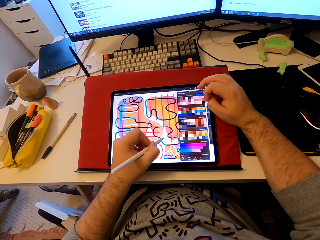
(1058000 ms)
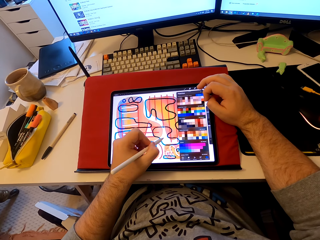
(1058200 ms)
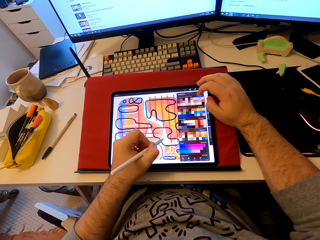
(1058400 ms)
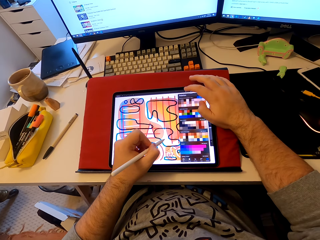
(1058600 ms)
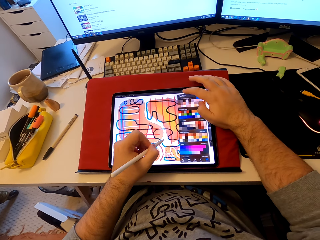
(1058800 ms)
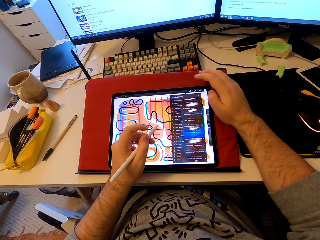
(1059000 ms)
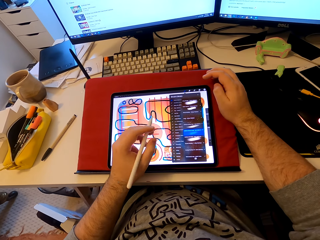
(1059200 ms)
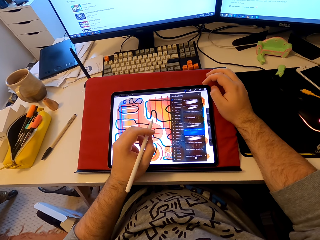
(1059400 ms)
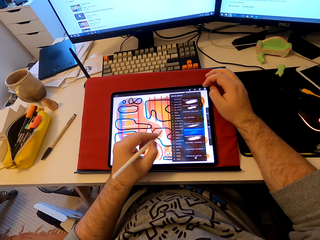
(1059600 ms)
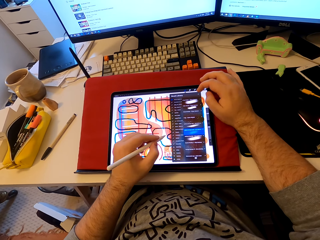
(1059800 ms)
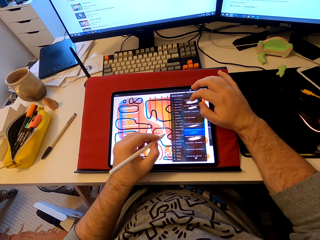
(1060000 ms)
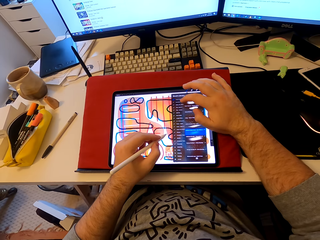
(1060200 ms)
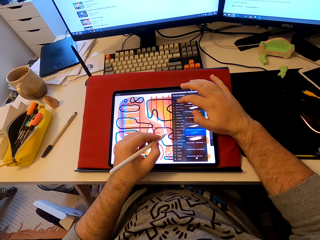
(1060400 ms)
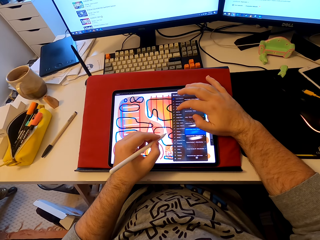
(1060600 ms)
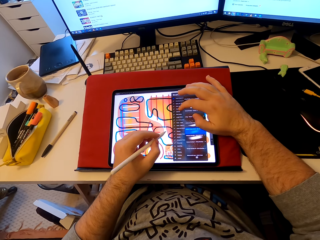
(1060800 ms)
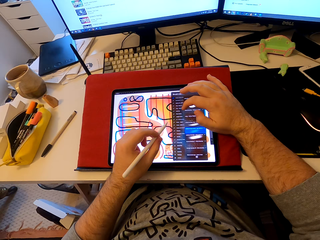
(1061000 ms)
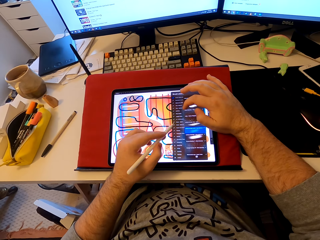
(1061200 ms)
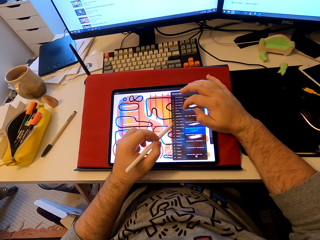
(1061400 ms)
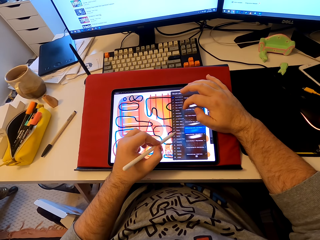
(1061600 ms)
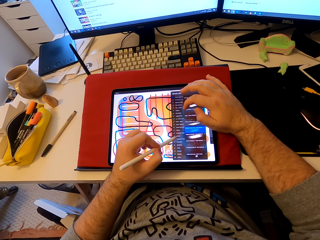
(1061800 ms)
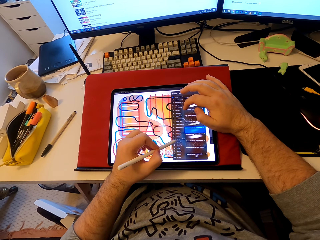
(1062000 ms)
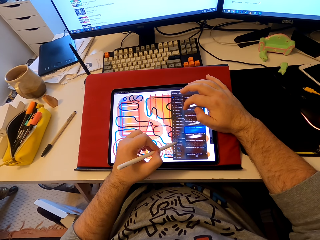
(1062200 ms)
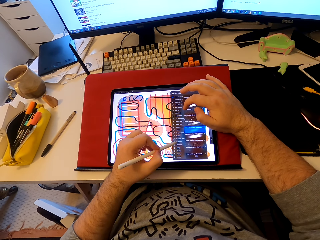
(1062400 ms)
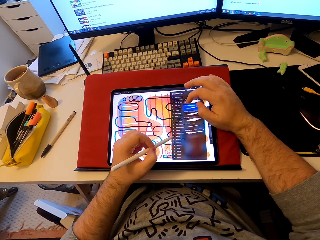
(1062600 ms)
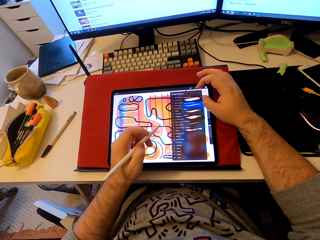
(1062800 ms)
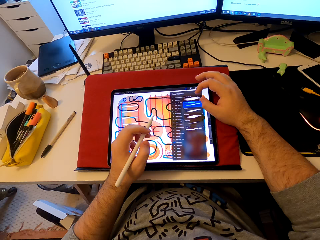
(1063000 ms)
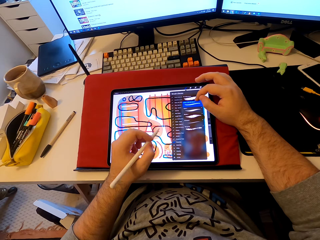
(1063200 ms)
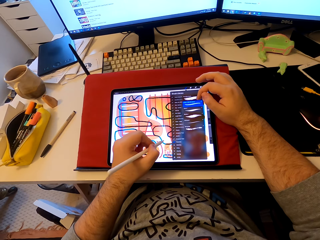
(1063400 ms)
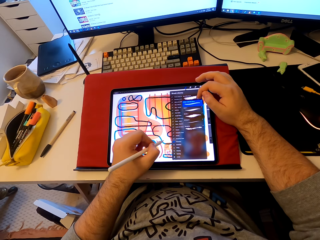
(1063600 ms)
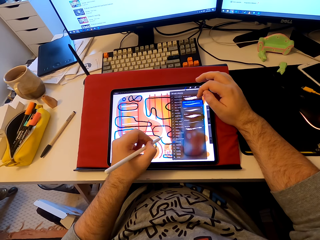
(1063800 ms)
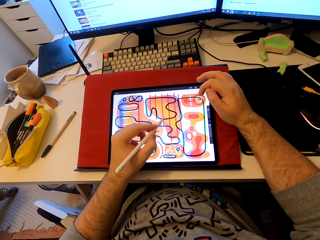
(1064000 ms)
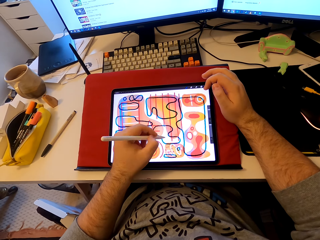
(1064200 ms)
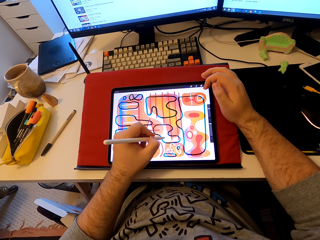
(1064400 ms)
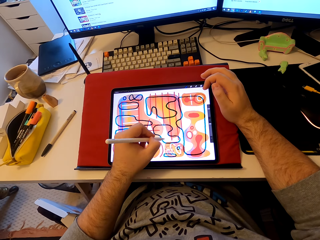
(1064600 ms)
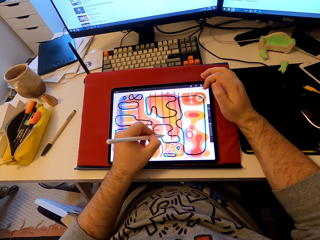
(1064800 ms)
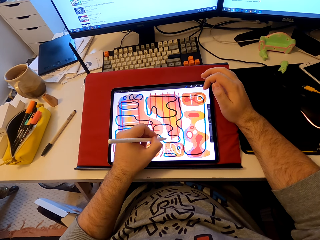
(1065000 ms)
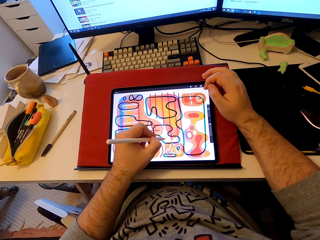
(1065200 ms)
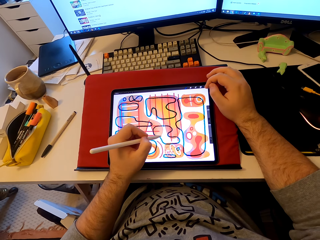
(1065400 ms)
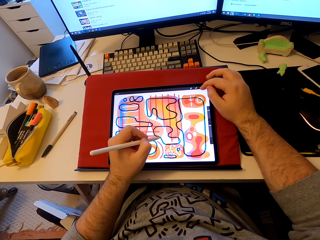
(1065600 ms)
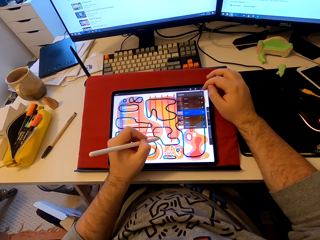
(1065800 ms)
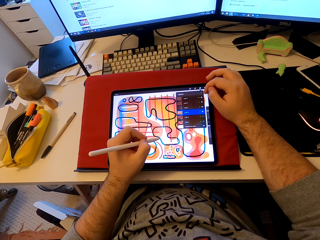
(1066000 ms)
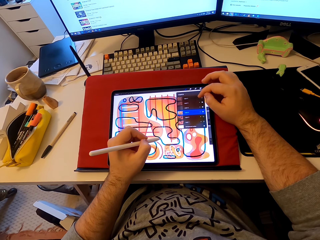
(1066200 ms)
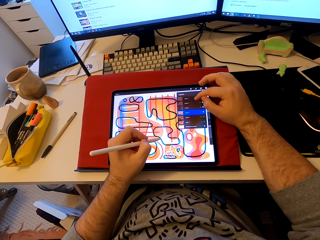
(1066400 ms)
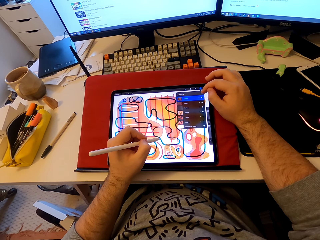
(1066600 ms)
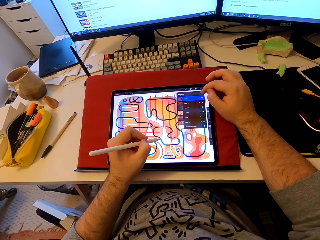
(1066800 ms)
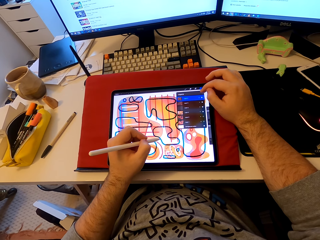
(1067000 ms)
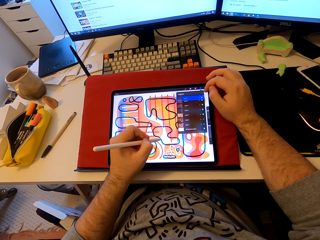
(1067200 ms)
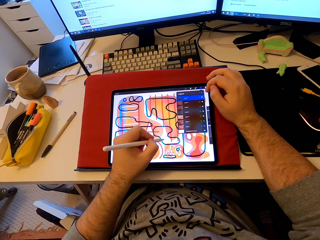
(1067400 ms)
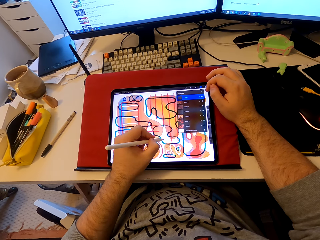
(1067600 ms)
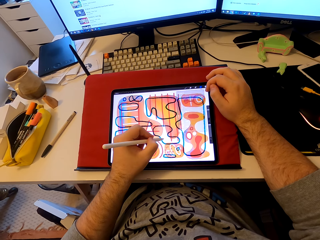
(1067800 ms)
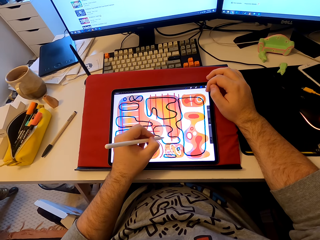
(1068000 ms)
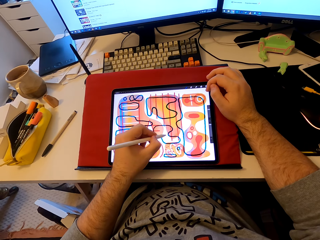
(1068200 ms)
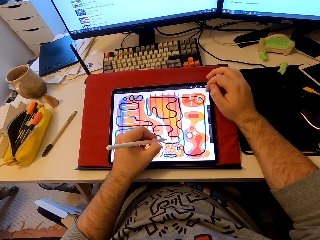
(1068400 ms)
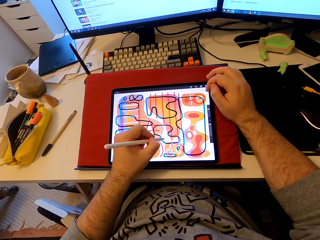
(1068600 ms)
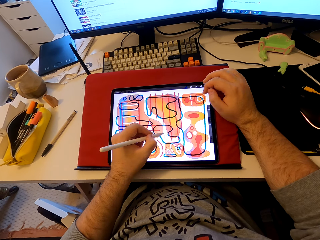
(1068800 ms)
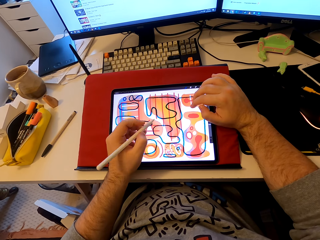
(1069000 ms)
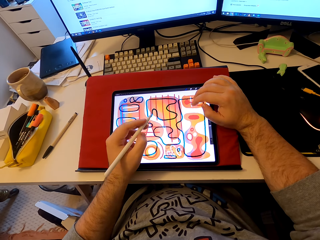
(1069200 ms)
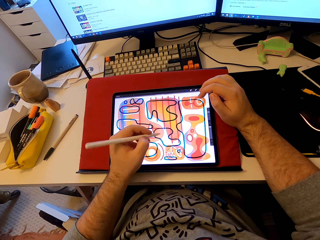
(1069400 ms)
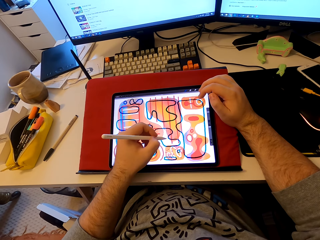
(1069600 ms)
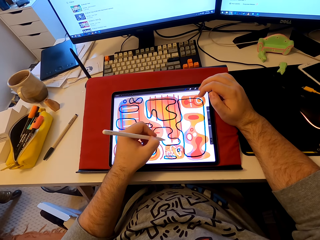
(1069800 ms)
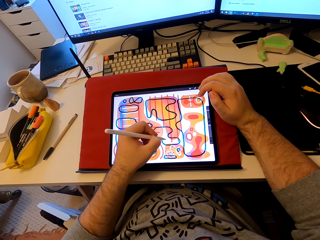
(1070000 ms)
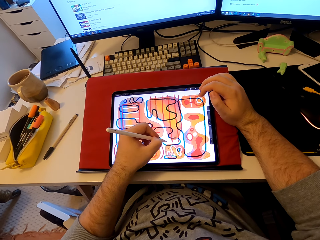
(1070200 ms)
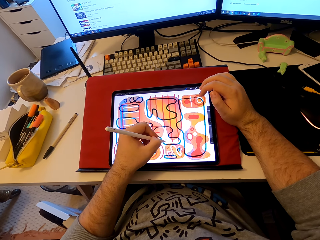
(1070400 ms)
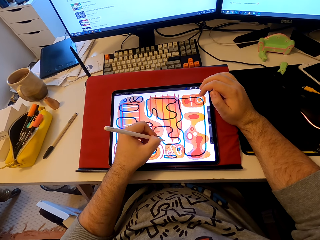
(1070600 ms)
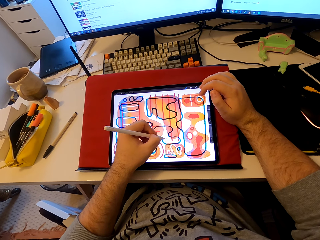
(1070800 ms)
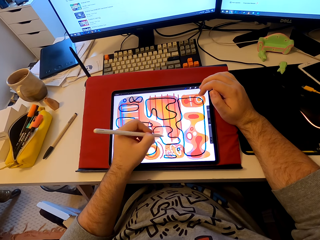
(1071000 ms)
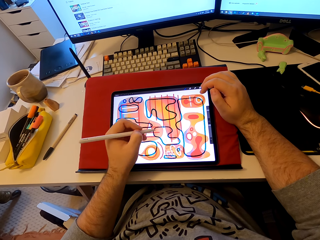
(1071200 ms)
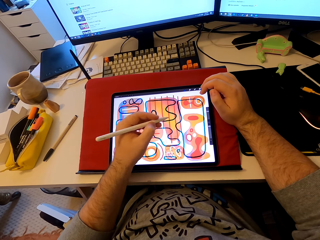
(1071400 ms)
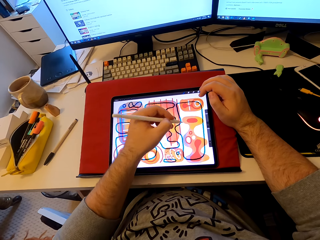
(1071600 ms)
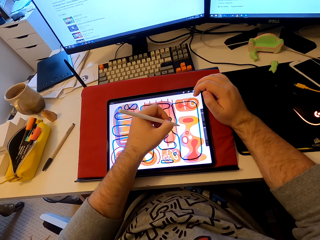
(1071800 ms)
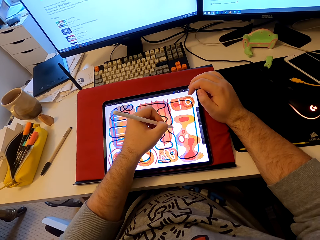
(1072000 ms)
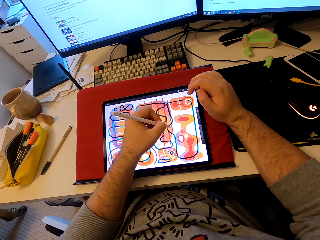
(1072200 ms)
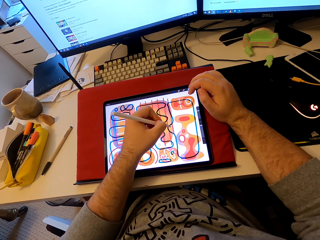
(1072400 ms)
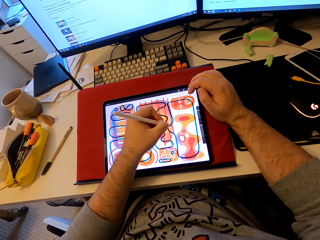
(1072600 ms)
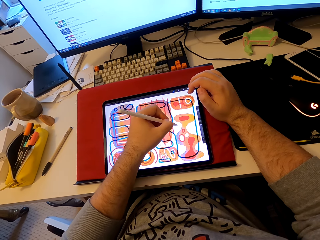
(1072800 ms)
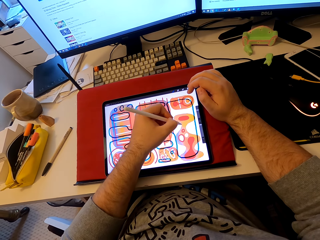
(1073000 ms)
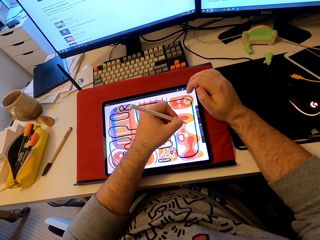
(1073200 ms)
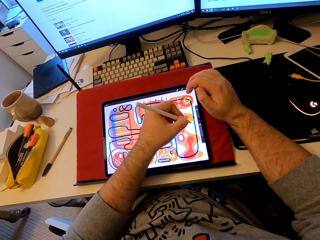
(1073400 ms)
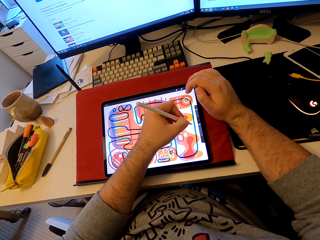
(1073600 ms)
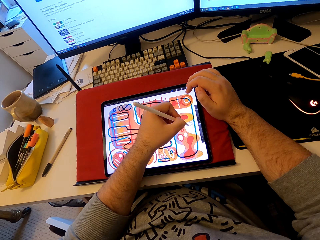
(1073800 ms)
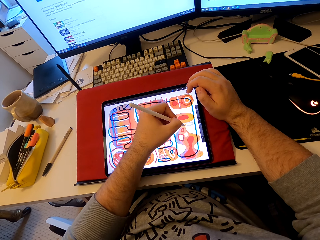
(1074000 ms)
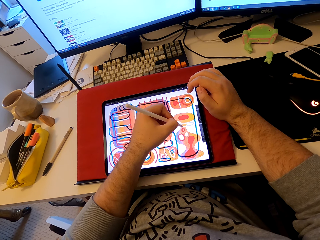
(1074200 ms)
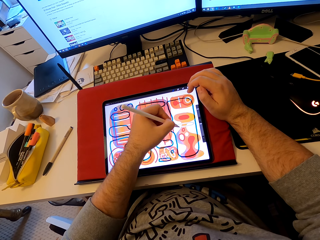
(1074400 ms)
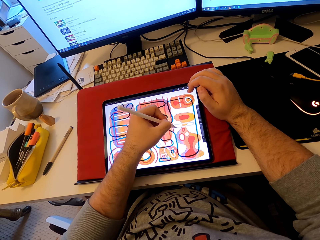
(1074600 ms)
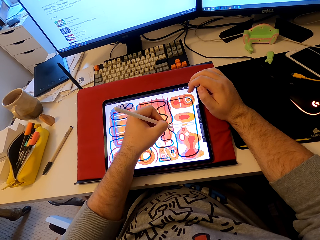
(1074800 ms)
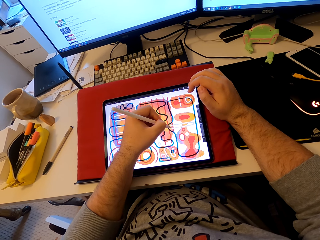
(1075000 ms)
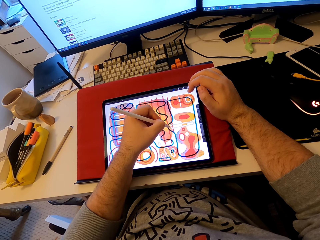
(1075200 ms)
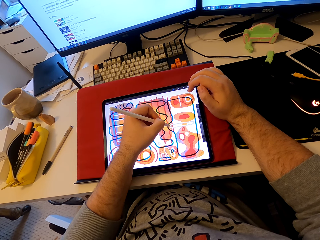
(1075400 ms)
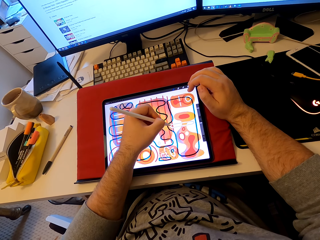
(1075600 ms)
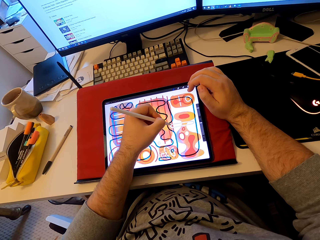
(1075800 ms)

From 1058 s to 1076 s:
The camera wearer taps on the tablet's screen. They draw patterns on the tablet. They color on the tablet's screen. They tap on the tablet's screen. They operate the tablet. They draw patterns on the tablet. They tap on the tablet's screen. They draw on the tablet's screen.

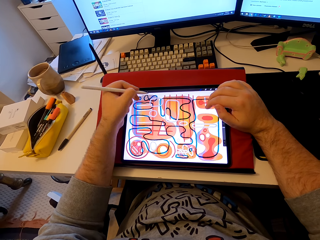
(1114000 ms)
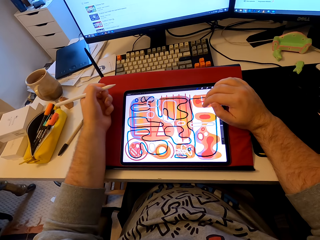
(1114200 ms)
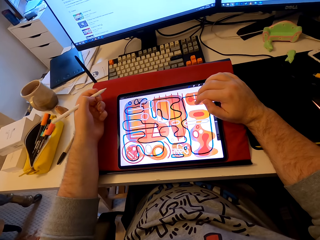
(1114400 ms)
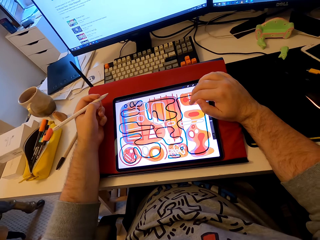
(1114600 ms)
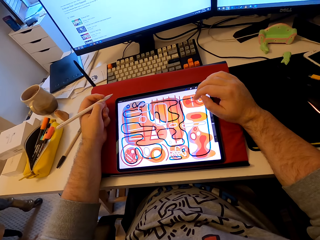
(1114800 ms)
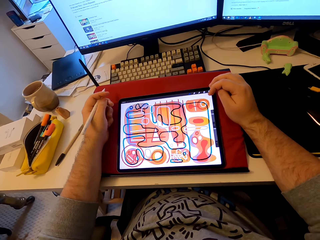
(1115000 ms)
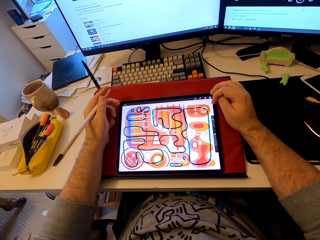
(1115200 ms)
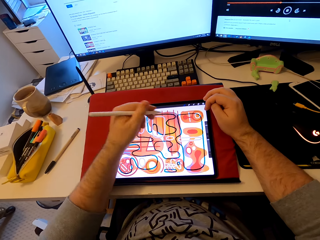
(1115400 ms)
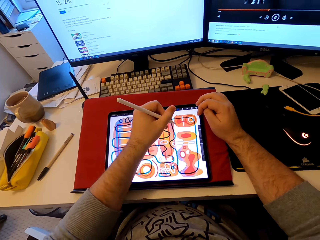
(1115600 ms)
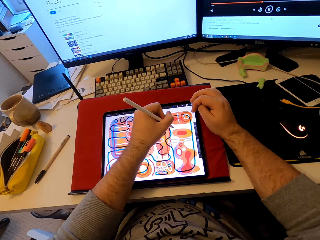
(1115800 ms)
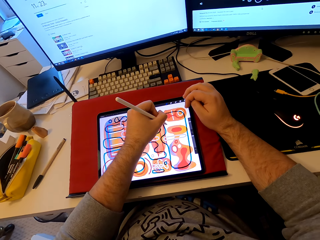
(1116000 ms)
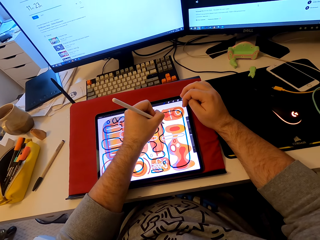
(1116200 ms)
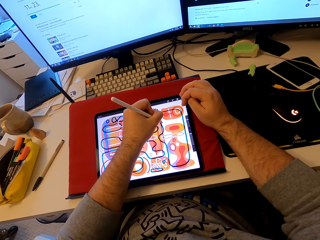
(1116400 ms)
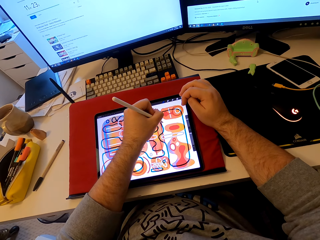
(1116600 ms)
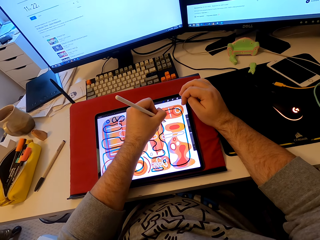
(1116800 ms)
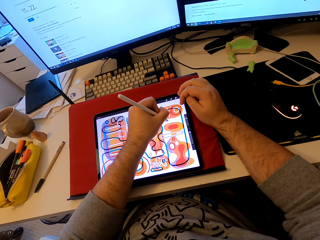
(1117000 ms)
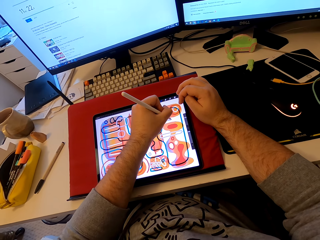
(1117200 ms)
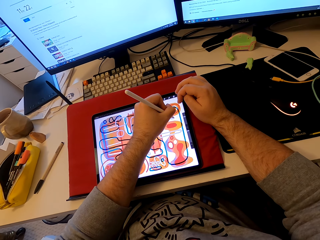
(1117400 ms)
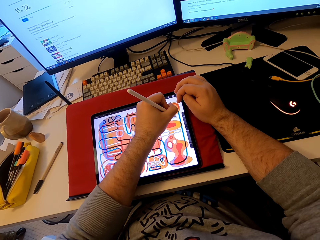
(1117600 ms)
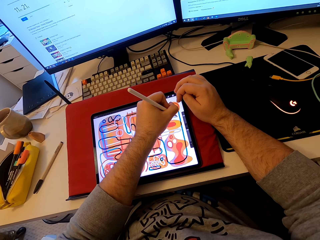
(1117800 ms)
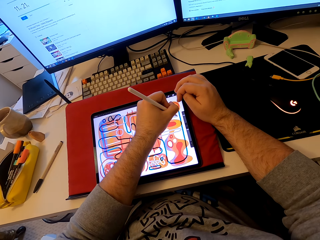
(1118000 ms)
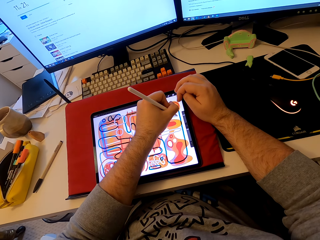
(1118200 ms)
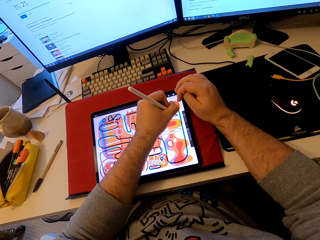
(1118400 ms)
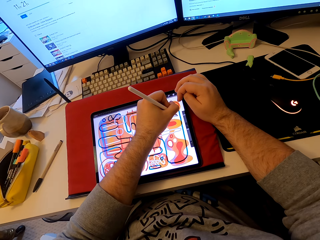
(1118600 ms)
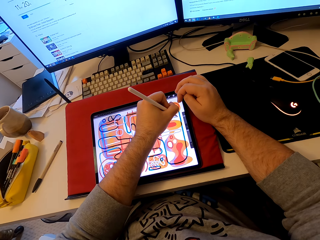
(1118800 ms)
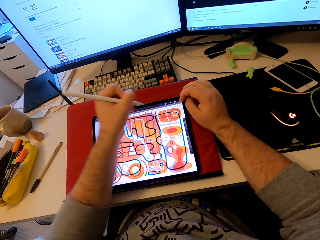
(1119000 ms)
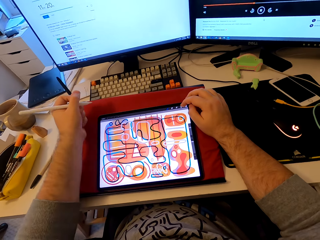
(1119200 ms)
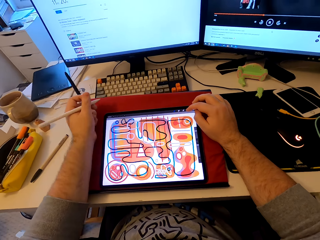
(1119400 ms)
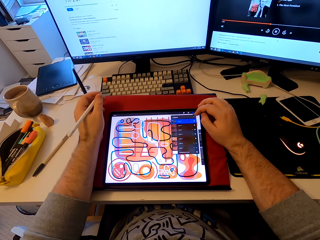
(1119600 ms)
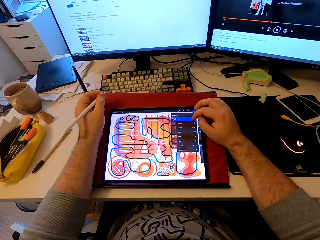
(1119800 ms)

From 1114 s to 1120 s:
The camera wearer touches the tablet with his finger. He stares at the tablet. He draws a pattern in the tablet with a stylus pen.
